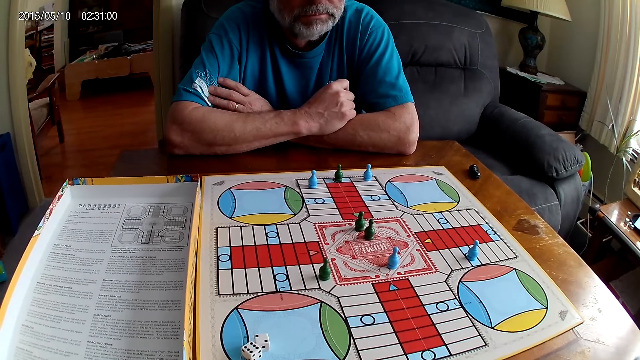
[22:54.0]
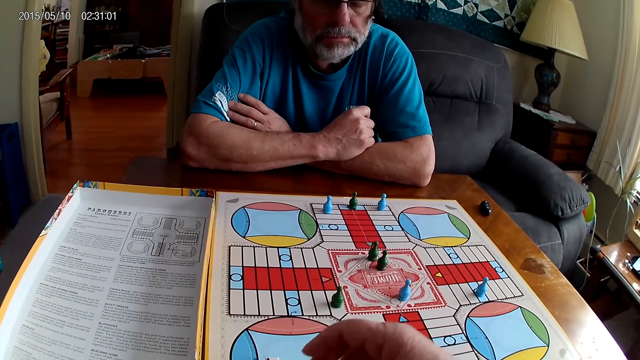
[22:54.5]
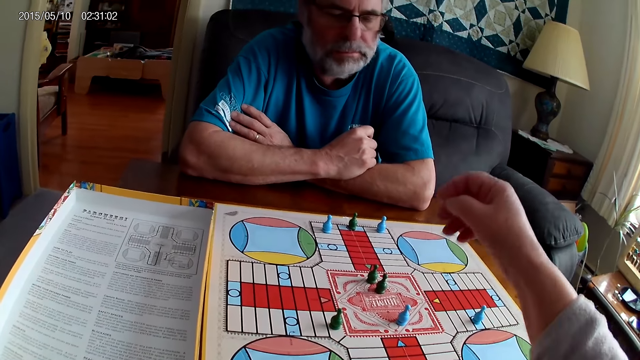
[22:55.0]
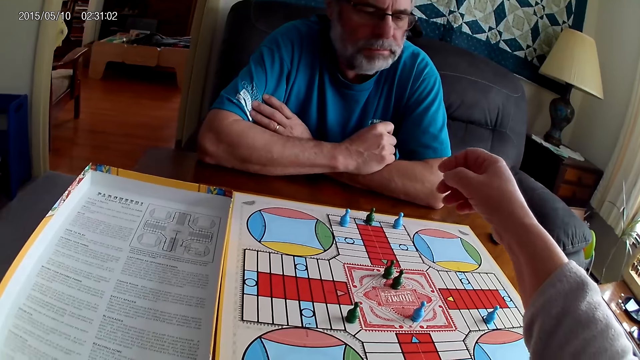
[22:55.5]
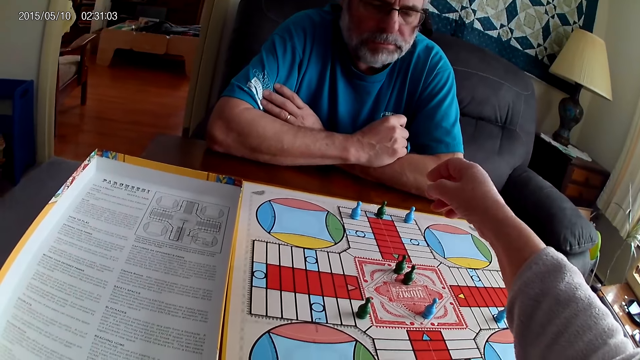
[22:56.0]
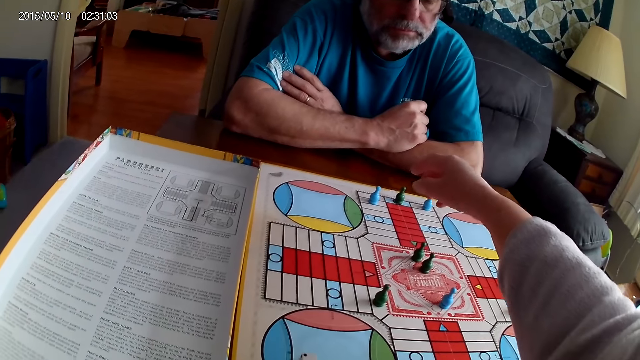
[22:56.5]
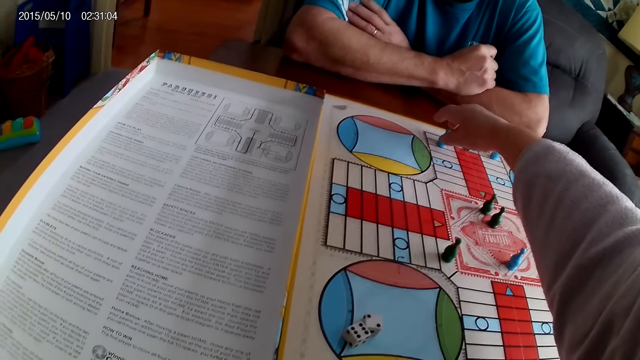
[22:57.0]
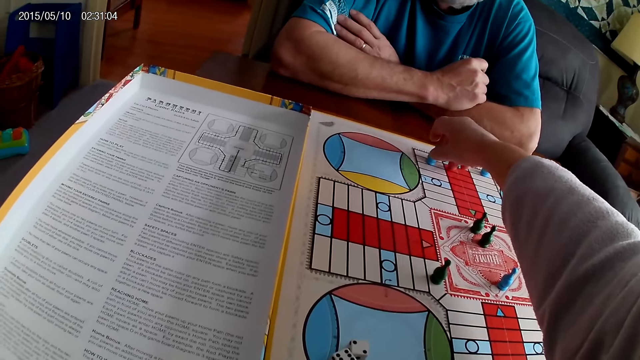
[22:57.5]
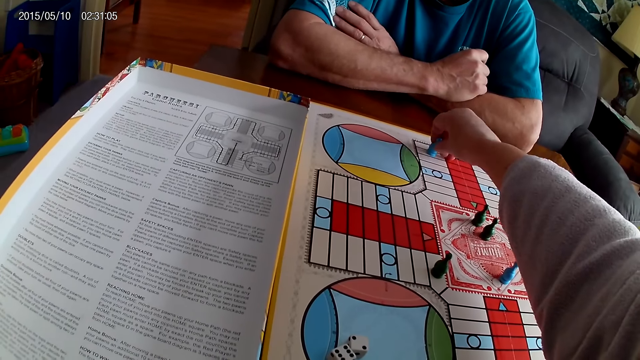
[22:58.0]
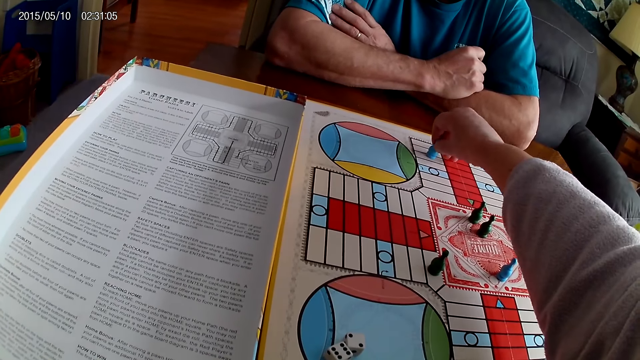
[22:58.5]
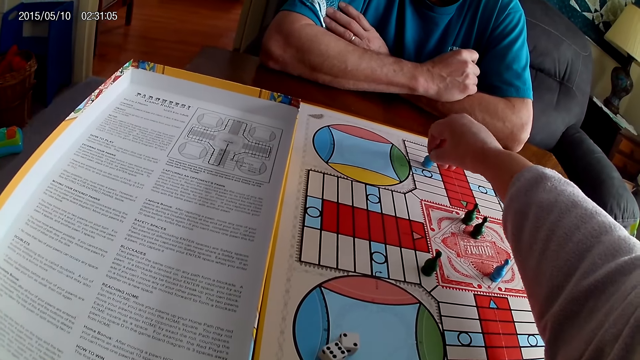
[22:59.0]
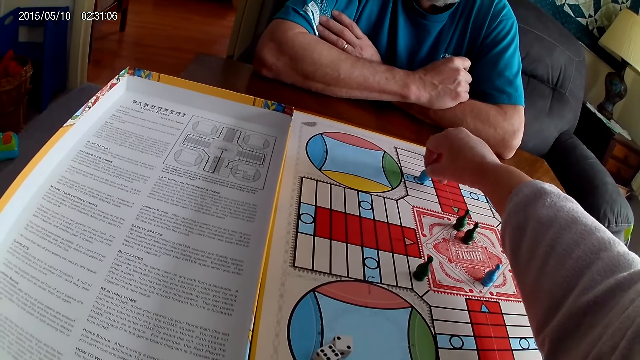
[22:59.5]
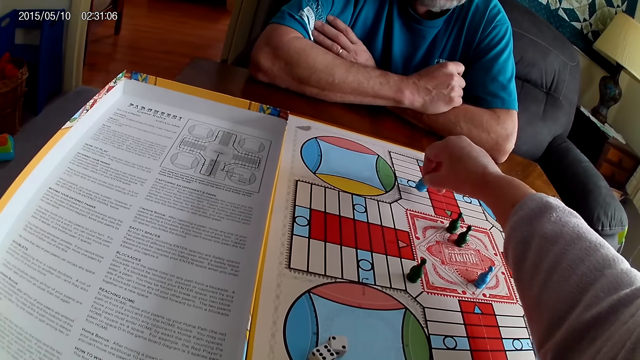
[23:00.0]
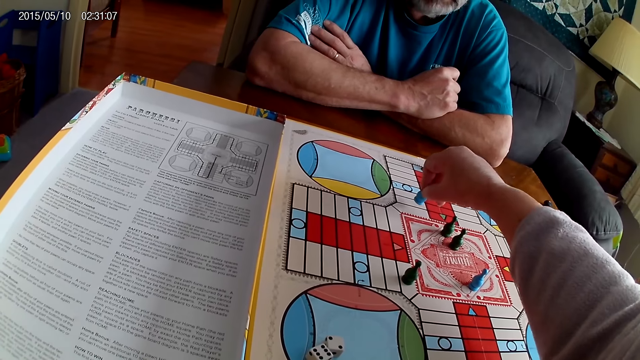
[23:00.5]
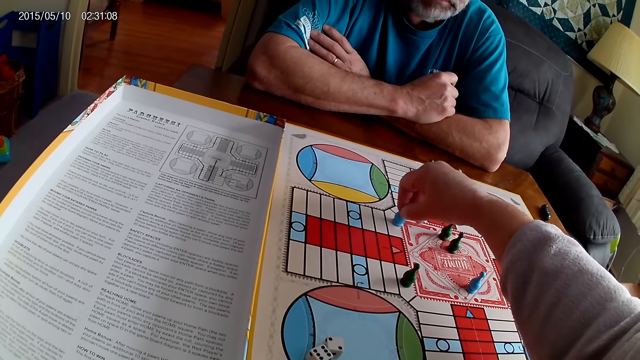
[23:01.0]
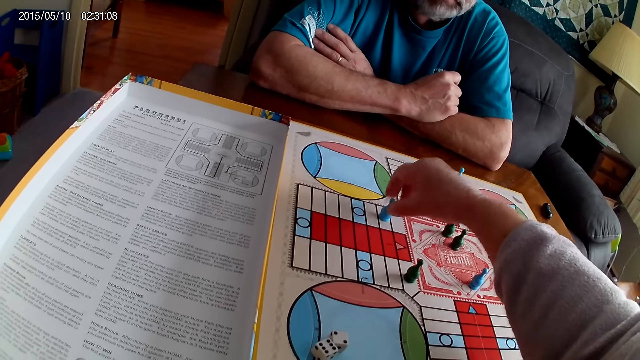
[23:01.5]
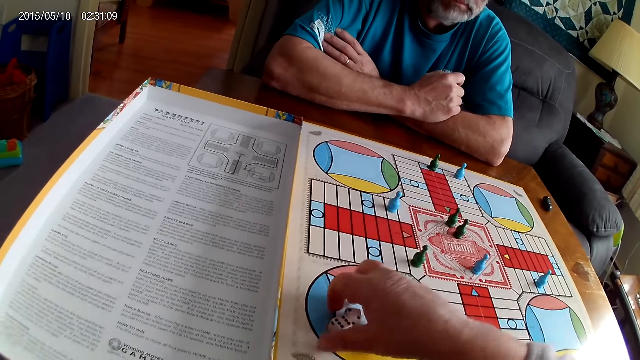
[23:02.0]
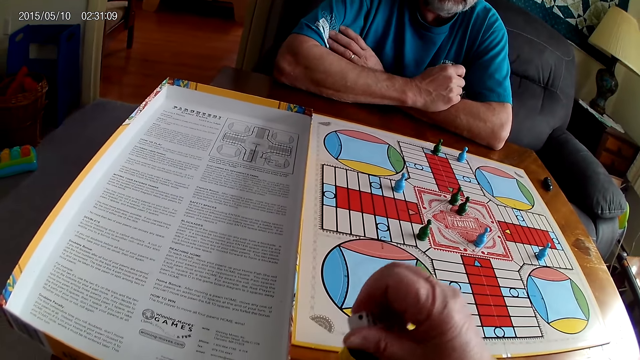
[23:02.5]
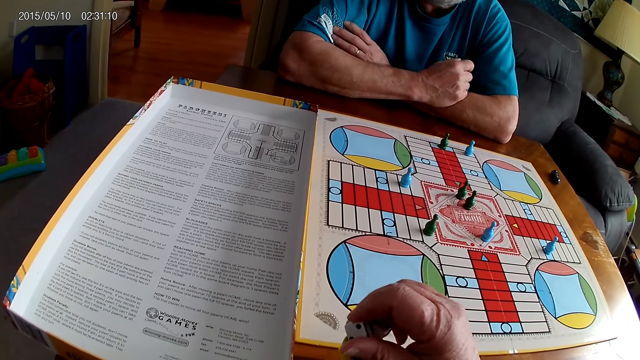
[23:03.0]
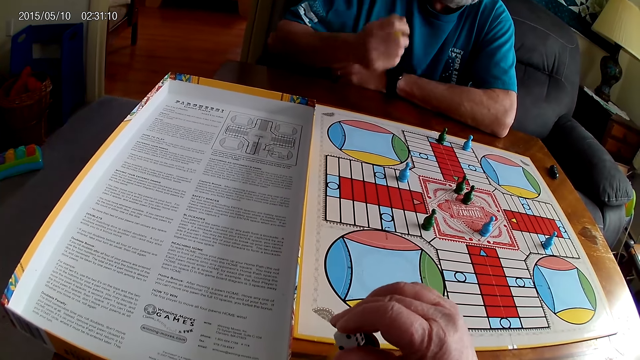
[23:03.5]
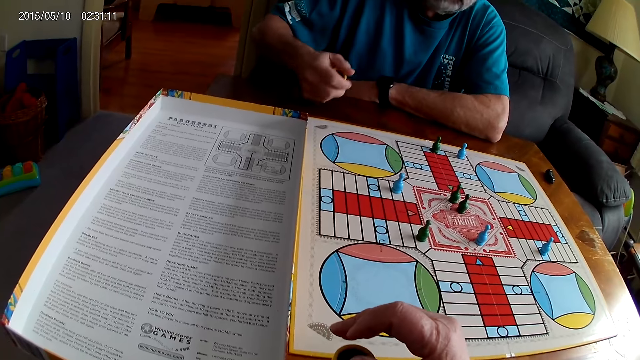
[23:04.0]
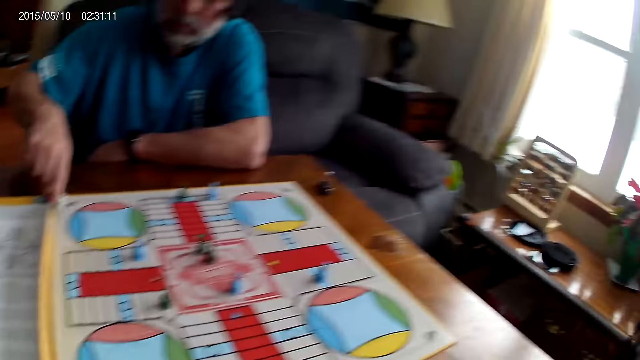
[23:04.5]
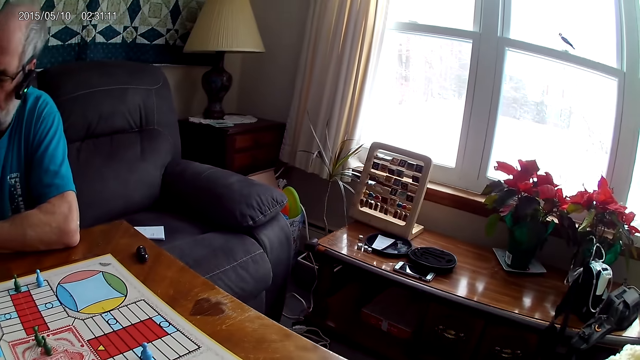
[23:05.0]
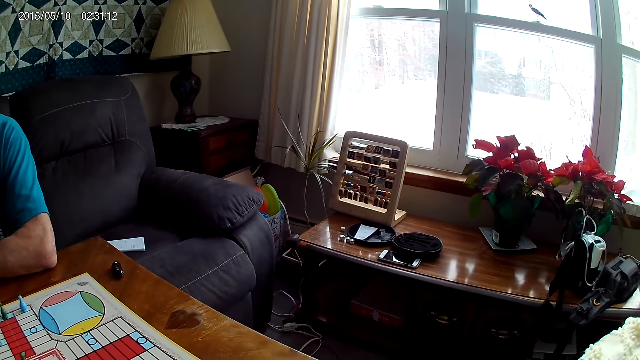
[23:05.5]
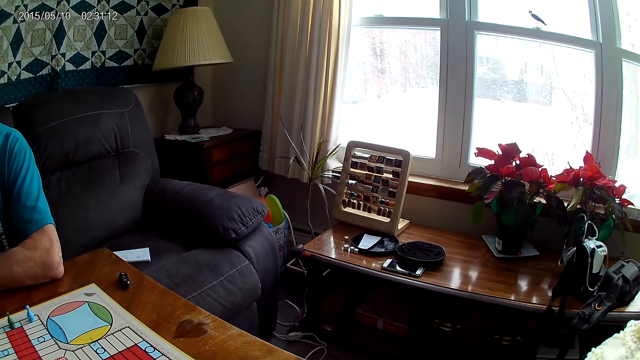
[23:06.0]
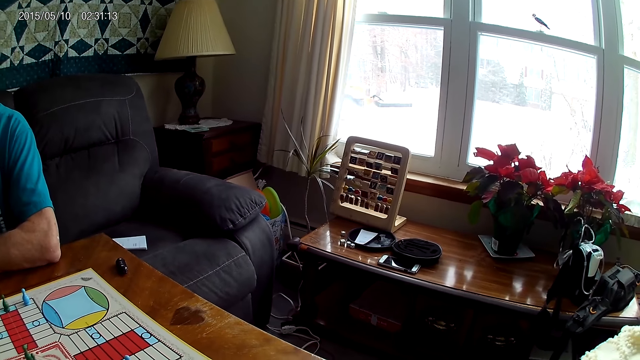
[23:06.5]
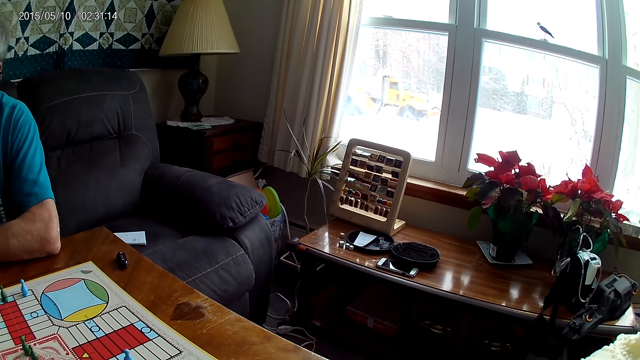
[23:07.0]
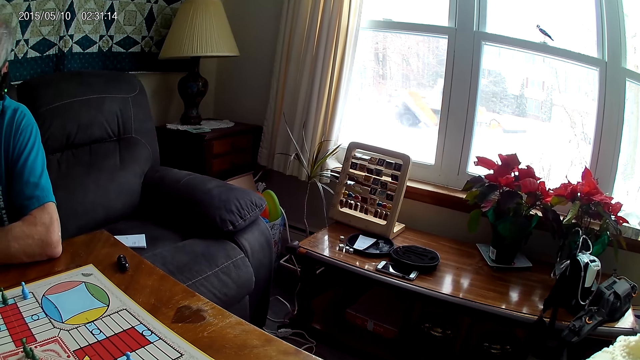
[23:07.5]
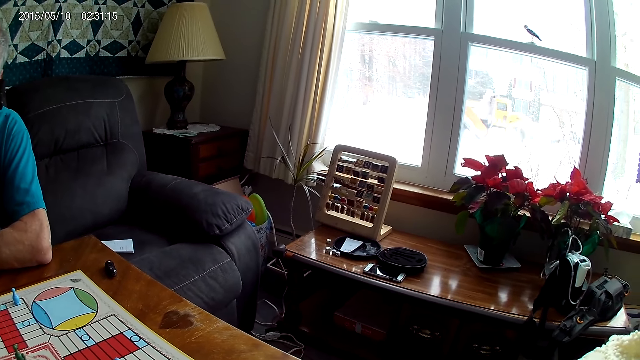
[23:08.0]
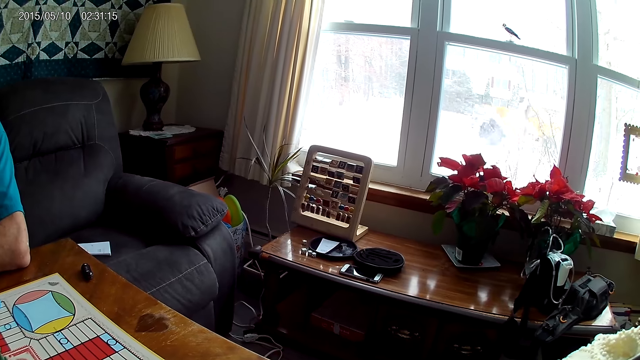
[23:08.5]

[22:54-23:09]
The camera wearer moves a blue pawn through some cells on the Ludo board with her right hand. She picks the dice on the Ludo board with her right hand and puts the dice in the container with her right hand. A man shuffles the dice in the container with his right hand, pours the dice from the container with his right hand, and drops the dice. The camera wearer looks around.

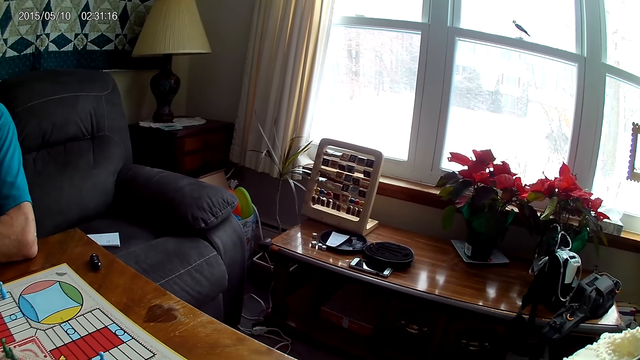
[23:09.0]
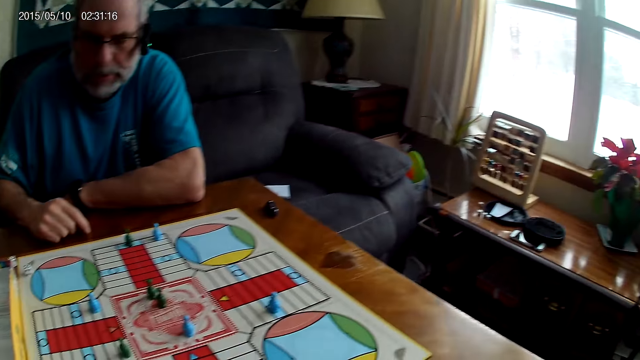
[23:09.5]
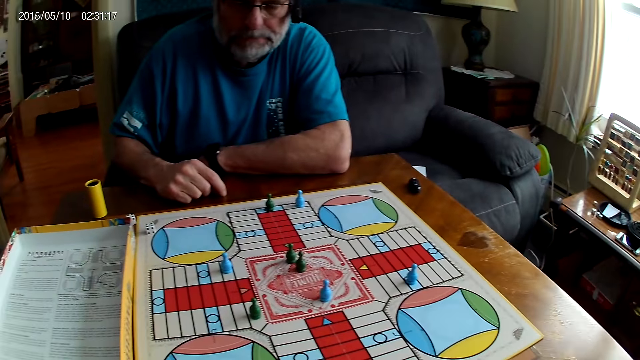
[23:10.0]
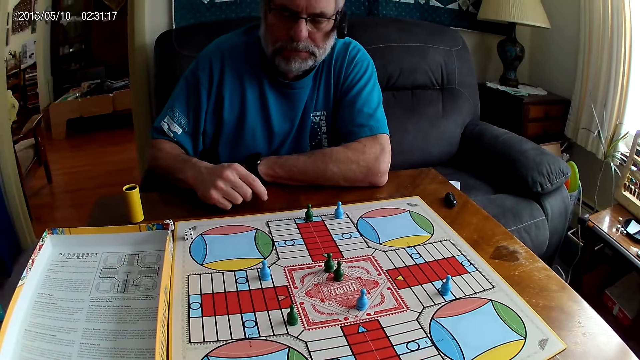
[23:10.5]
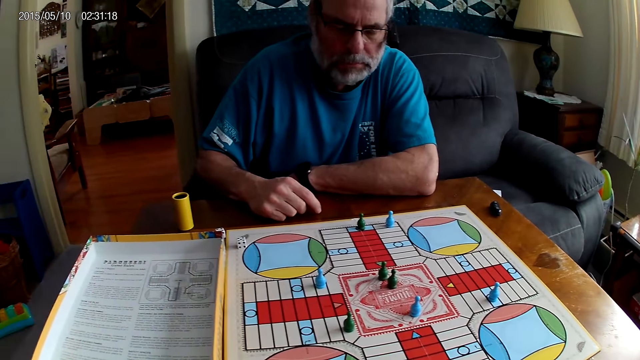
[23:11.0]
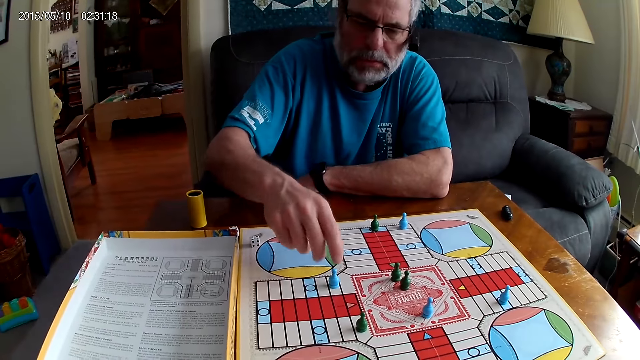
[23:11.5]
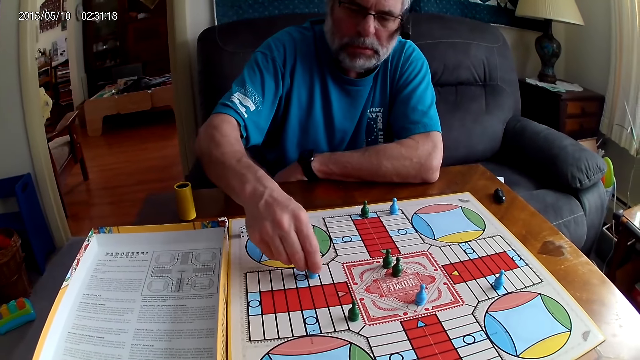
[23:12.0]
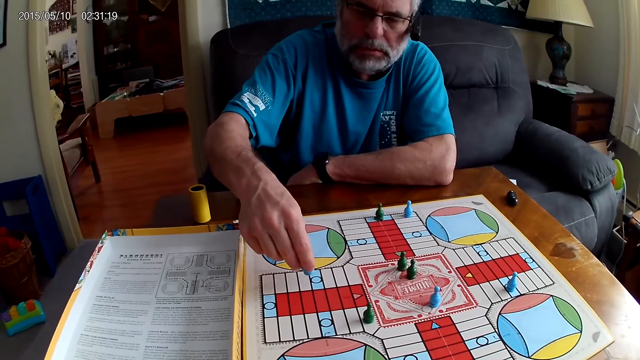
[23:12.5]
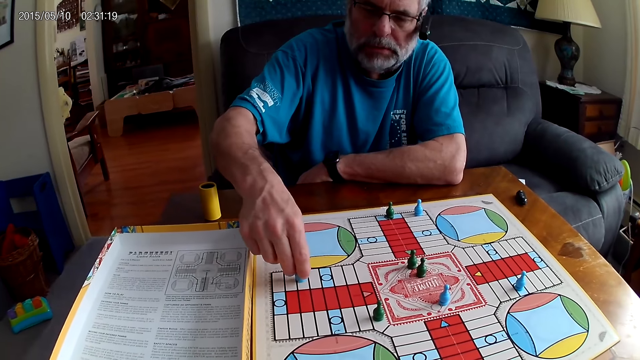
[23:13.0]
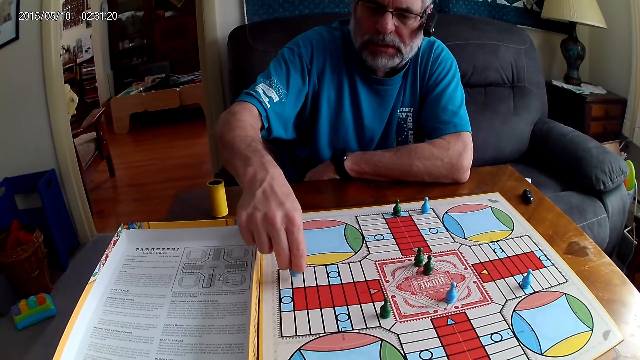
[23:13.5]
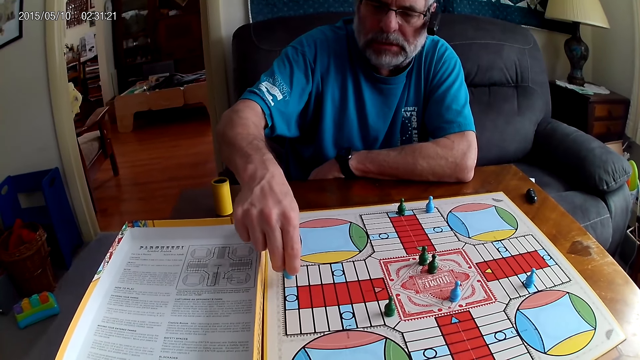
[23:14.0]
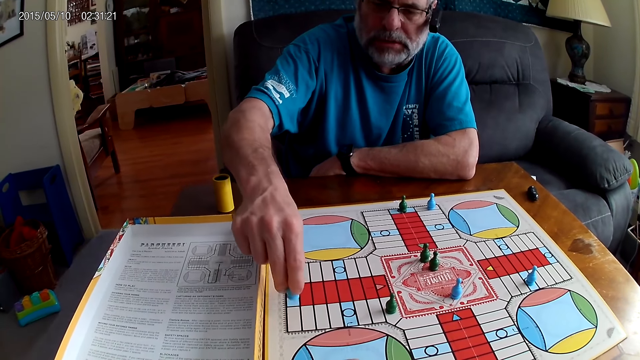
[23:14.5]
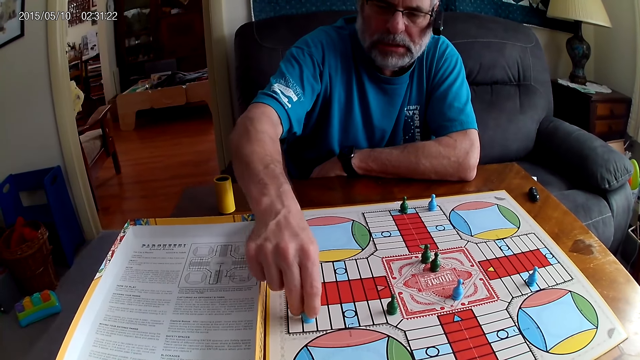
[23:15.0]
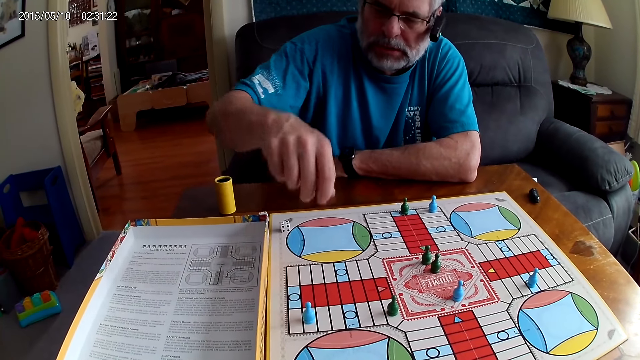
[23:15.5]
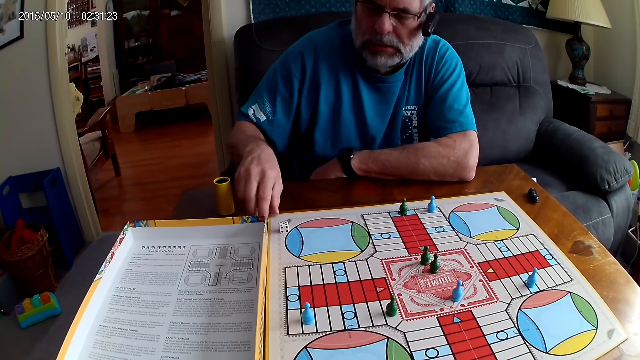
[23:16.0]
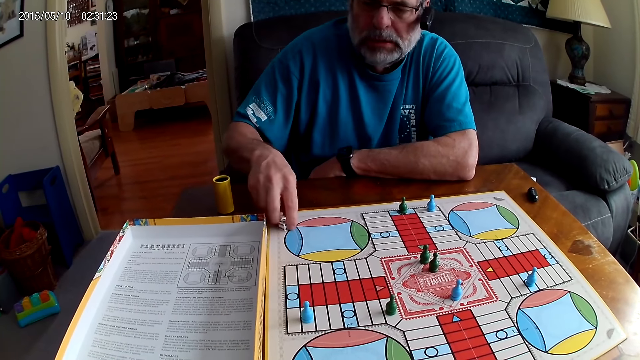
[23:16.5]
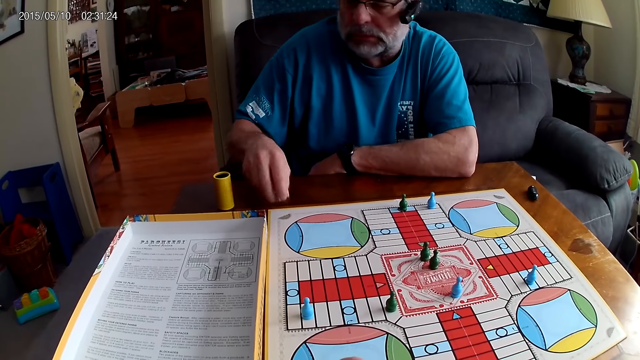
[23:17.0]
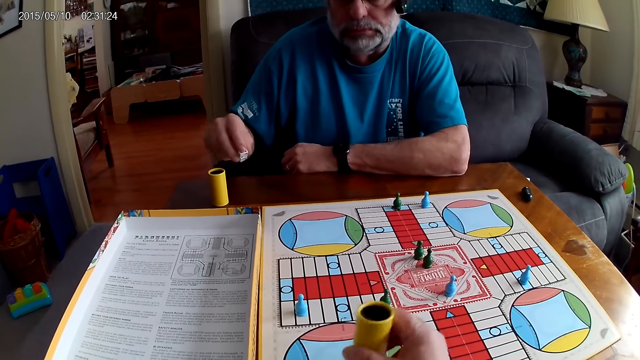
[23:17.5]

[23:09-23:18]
A man moves a blue pawn through some cells on the Ludo board with his right hand. The man picks the dice from the Ludo board with his right hand and returns the dice to the Ludo board with his right hand.
